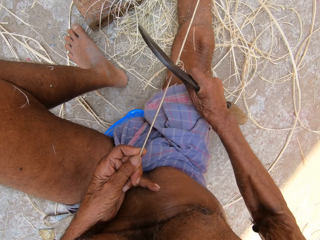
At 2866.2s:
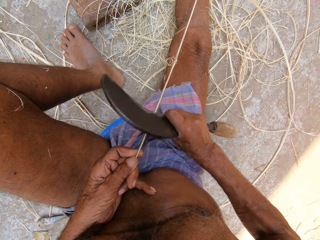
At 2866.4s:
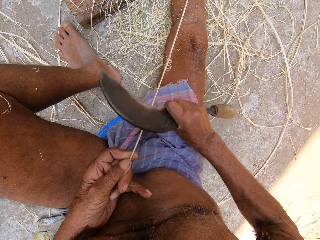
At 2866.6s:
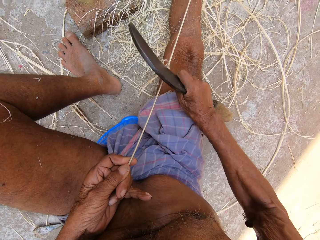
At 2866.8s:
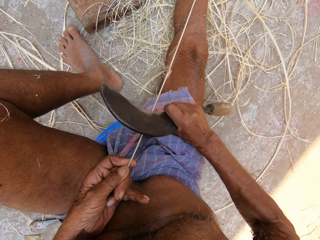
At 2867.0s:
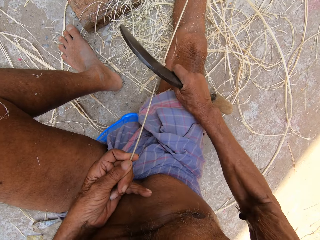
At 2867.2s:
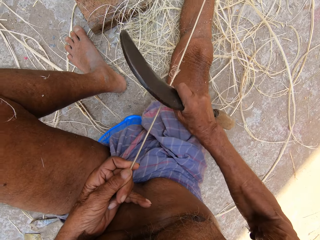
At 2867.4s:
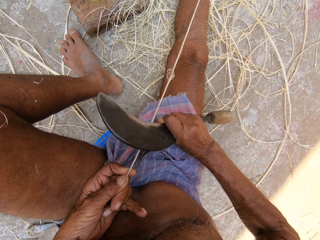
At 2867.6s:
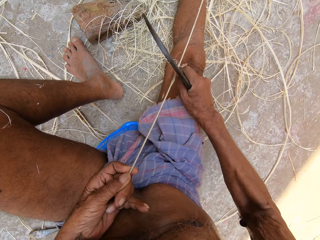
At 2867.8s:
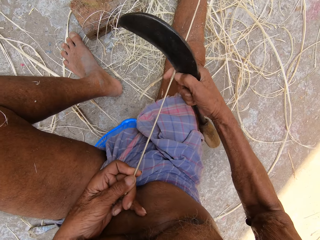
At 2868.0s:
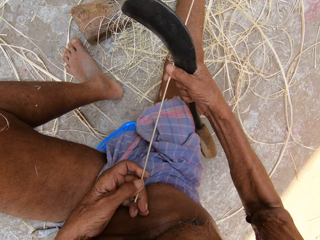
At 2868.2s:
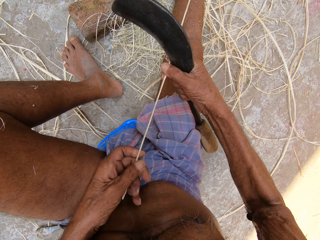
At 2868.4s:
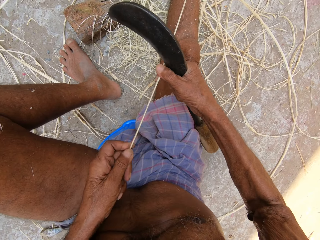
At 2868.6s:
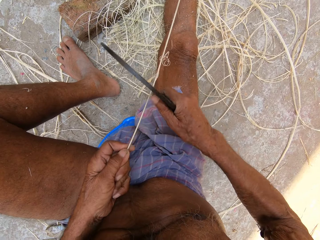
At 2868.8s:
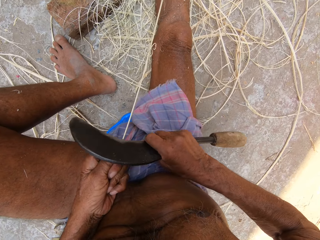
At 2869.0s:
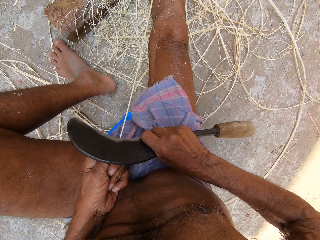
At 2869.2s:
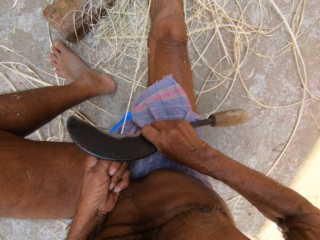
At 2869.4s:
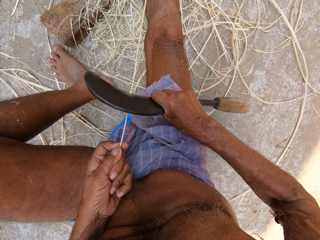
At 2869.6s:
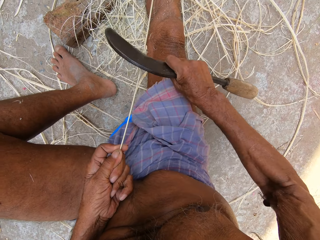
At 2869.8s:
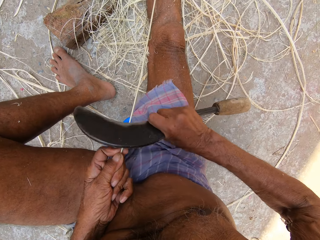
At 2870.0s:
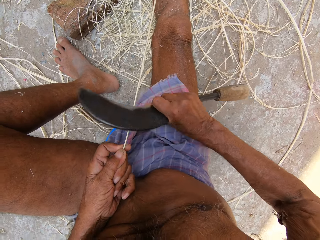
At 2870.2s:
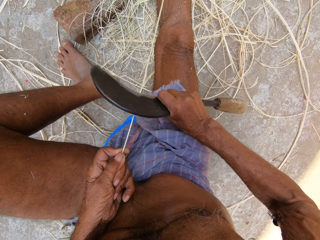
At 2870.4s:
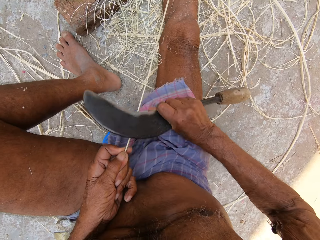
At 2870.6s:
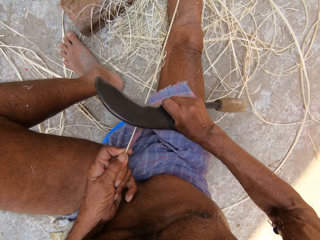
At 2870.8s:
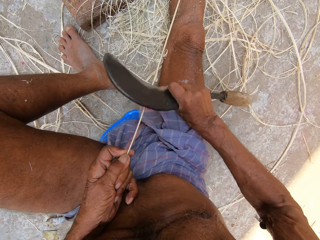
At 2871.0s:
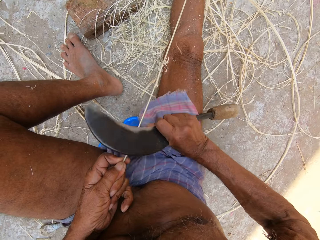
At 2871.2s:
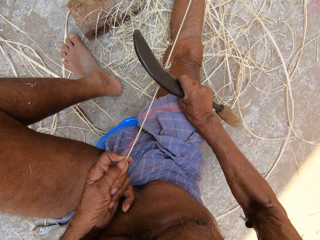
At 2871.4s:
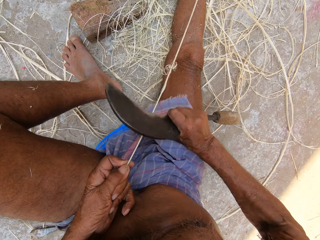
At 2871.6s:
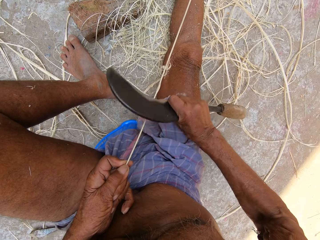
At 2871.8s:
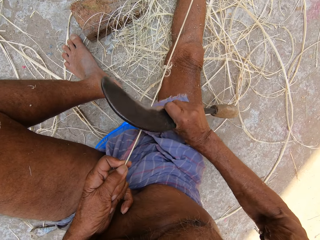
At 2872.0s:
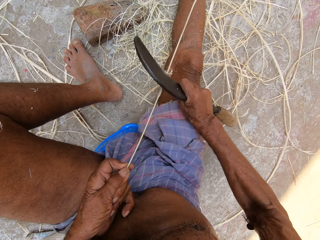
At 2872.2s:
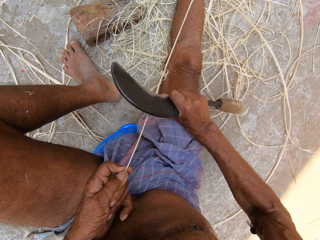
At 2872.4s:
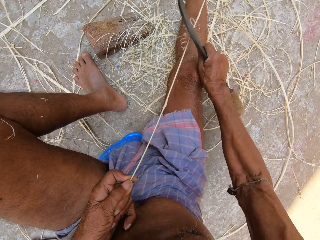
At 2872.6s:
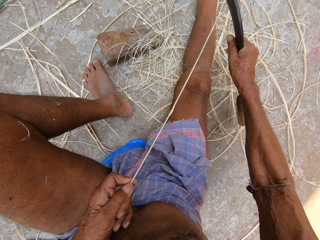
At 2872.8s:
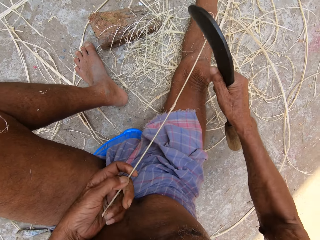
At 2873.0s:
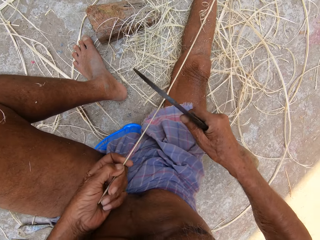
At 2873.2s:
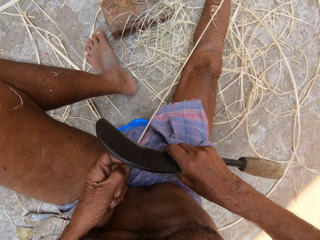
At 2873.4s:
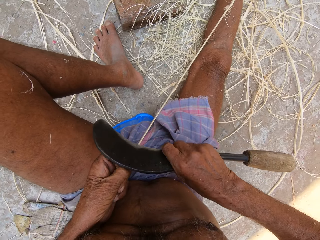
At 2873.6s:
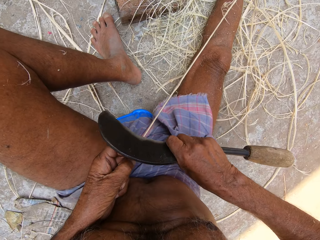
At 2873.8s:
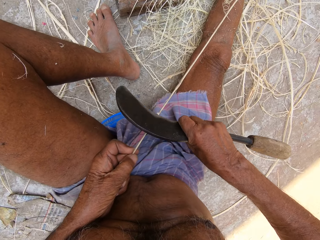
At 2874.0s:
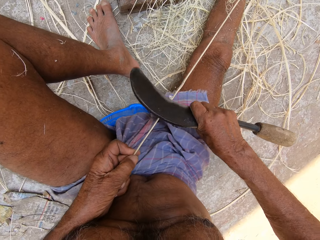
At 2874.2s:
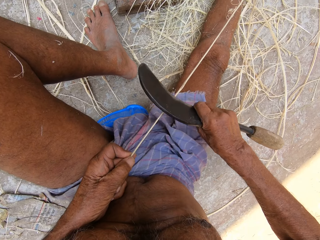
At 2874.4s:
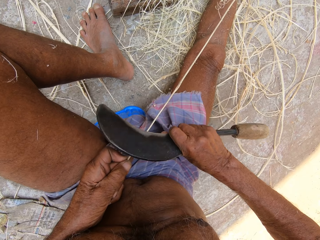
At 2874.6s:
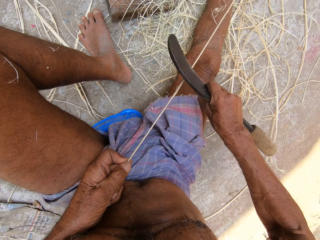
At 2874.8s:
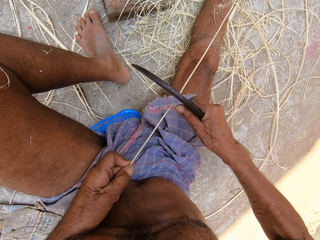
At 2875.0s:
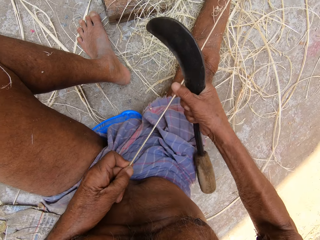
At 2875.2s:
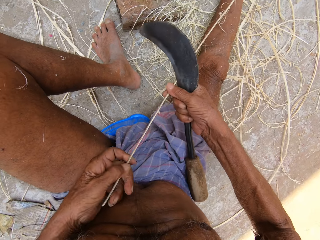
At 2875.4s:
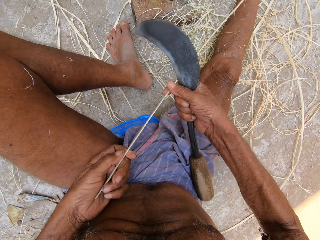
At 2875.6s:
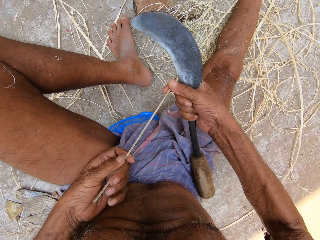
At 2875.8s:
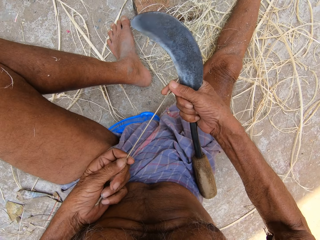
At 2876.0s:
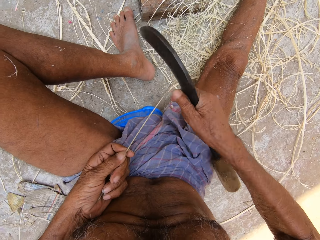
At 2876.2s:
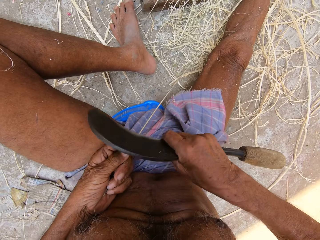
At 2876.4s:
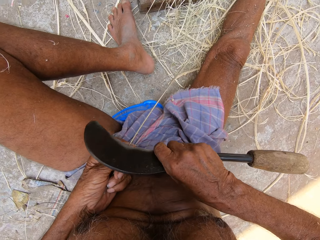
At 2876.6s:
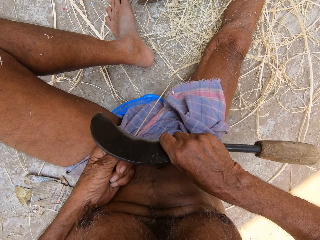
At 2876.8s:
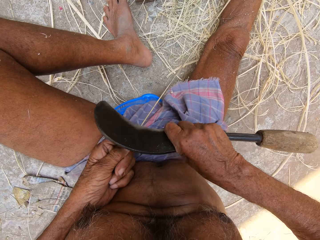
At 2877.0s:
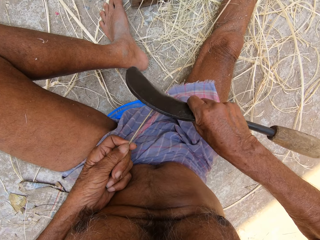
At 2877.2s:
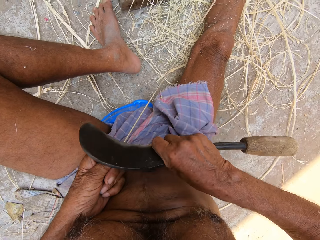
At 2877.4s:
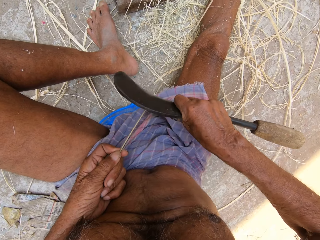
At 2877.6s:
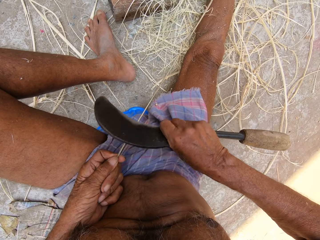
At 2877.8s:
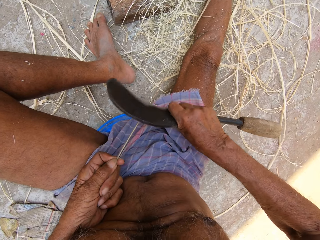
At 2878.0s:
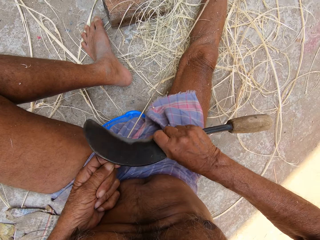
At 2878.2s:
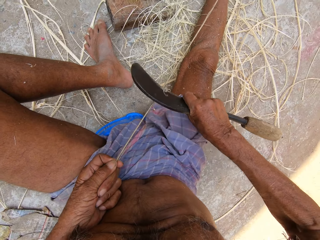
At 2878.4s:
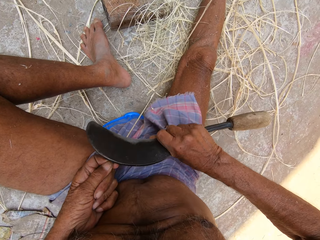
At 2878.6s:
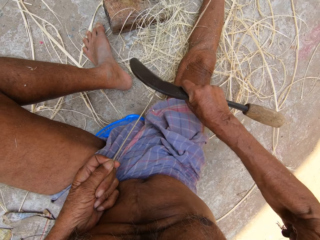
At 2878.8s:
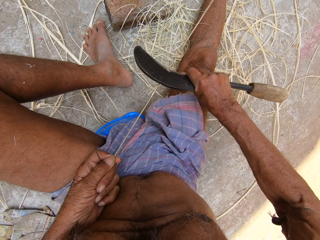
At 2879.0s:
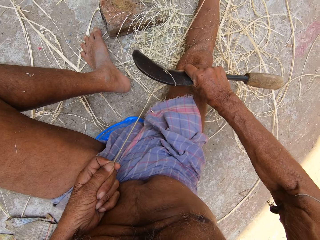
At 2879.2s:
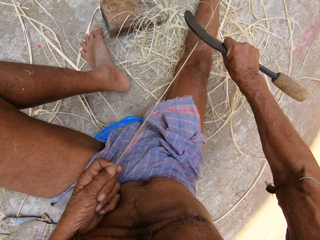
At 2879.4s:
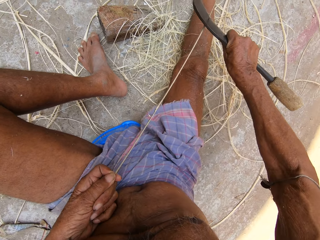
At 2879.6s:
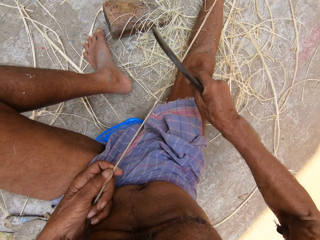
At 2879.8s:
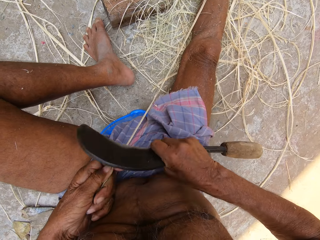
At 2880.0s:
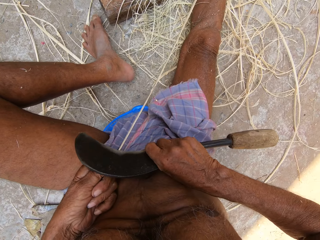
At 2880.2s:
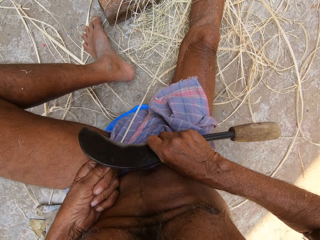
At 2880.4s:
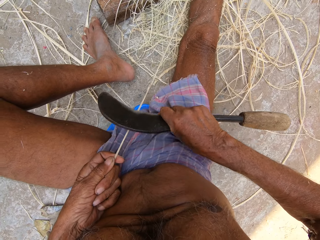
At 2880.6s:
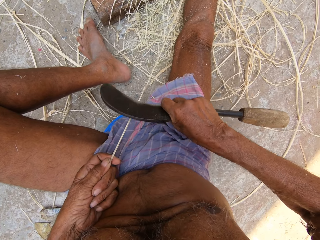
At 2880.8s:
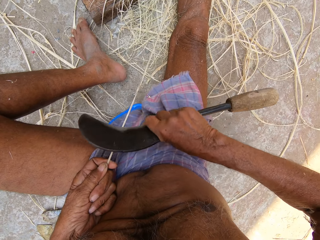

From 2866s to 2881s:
The camera wearer holds the bamboo strip or basket fiber with his right hand. He repositions his left hand on the bamboo strip. He scrapes the bamboo strip in his left hand with the sickle or hook knife in his right hand. He cuts the basket fiber with the hook knife. He holds the bamboo strip with his right hand. He repositions his left hand on the bamboo strip. He scrapes the bamboo strip in his left hand with the sickle in his right hand. He cuts the basket fiber with the hook knife.

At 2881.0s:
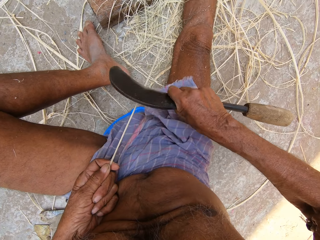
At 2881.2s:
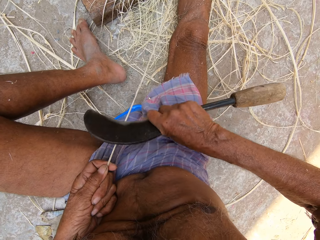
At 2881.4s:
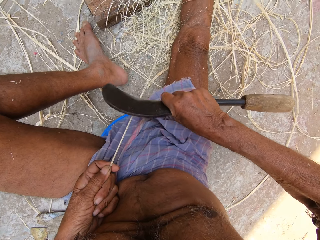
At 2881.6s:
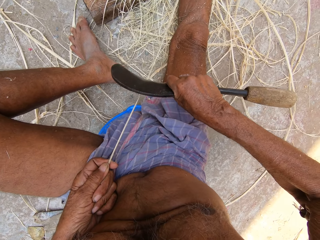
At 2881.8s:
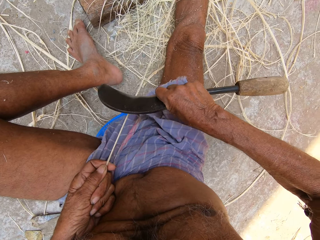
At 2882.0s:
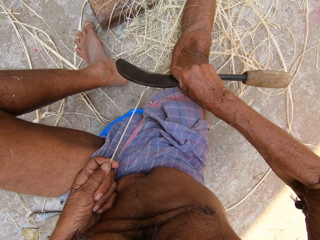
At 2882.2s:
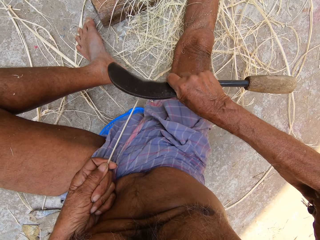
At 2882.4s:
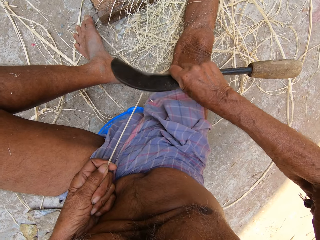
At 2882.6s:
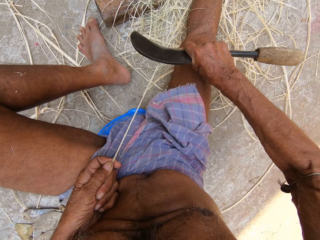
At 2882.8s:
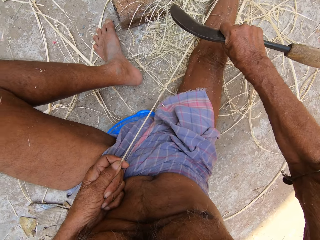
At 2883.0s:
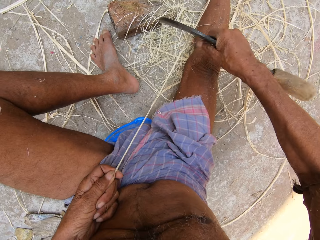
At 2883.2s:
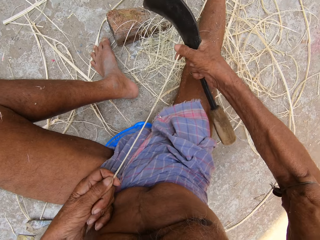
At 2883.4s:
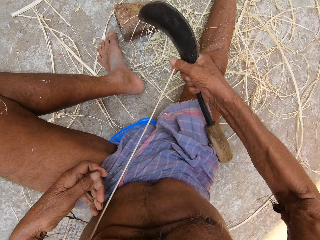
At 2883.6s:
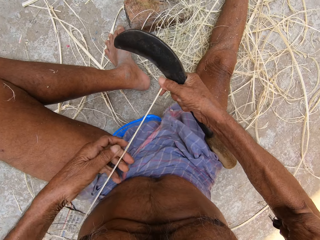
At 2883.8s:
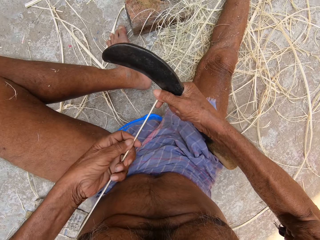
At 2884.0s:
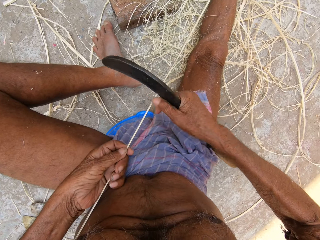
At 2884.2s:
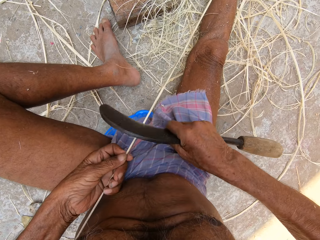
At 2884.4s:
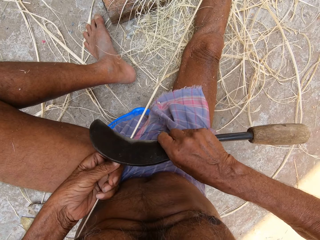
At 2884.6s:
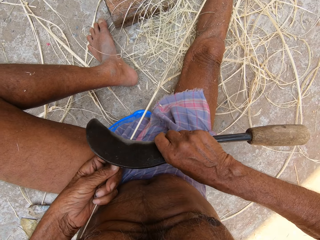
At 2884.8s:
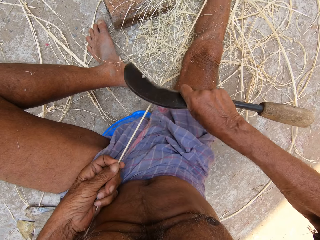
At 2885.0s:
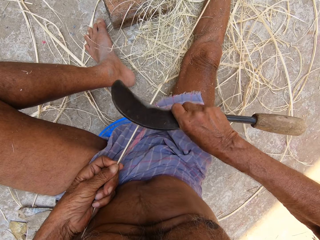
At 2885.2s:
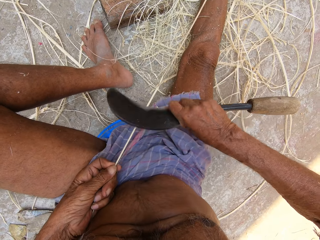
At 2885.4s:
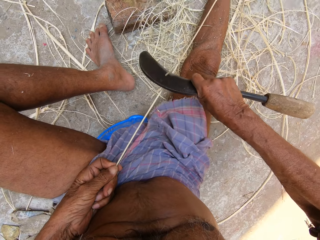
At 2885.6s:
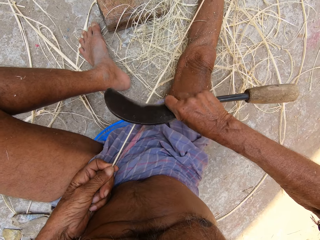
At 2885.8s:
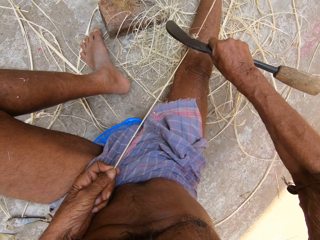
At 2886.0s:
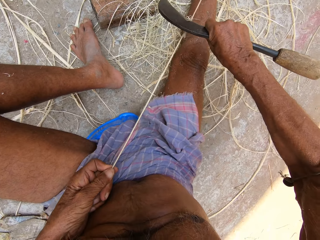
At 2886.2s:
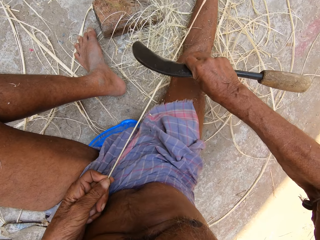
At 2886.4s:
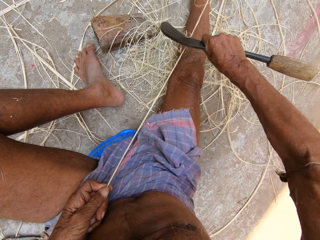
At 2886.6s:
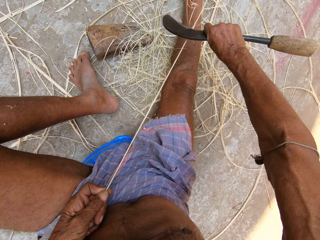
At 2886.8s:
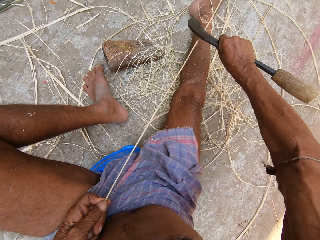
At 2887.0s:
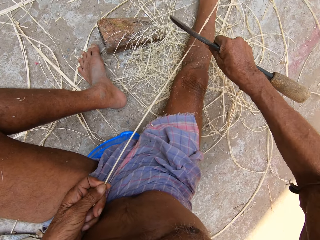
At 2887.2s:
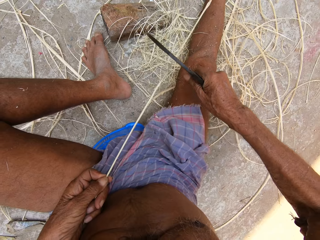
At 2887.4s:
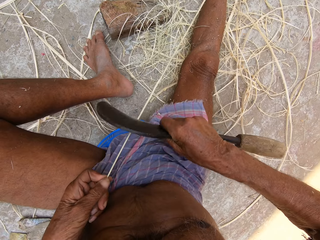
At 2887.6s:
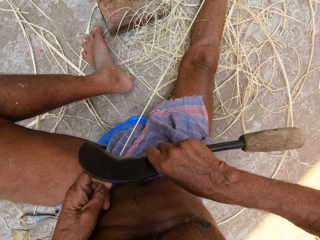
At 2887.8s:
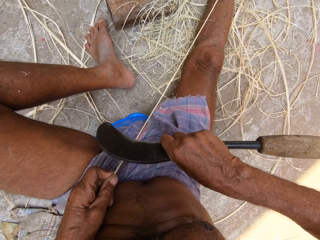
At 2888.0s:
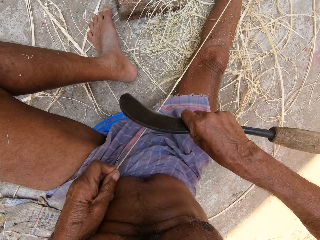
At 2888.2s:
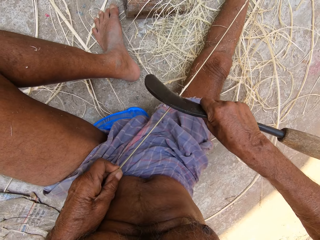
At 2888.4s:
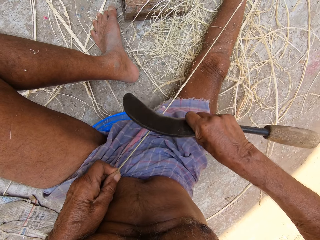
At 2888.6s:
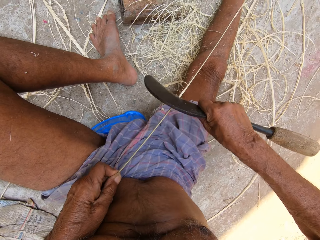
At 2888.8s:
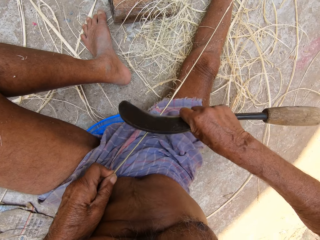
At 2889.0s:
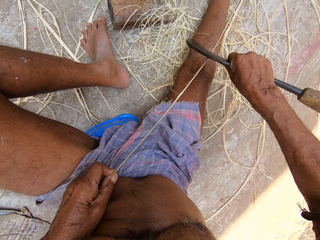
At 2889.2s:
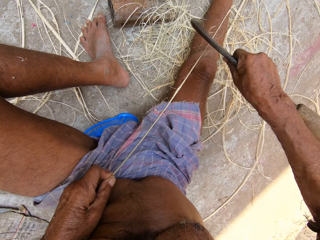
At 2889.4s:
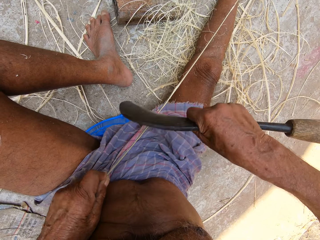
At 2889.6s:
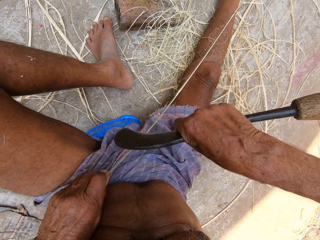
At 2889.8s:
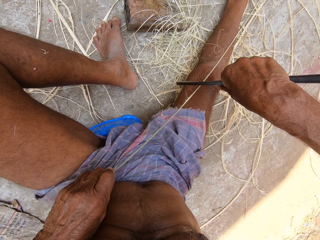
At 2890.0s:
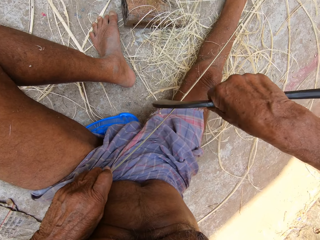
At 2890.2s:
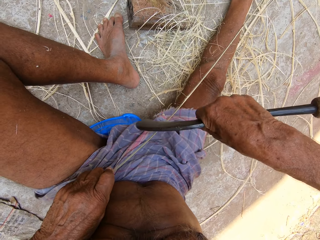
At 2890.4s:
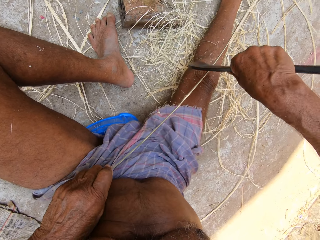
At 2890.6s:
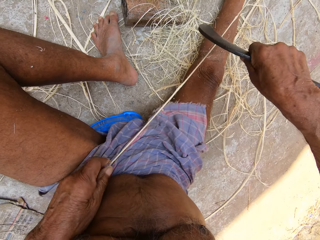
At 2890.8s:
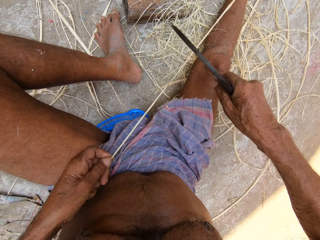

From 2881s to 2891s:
The camera wearer pulls up the bamboo strip in his left hand with his right hand. He scrapes the bamboo strip in his left hand with the sickle in his right hand.
